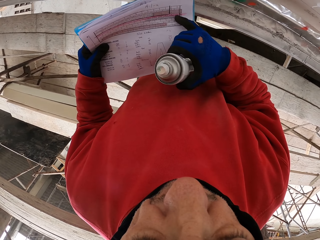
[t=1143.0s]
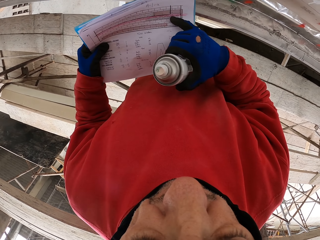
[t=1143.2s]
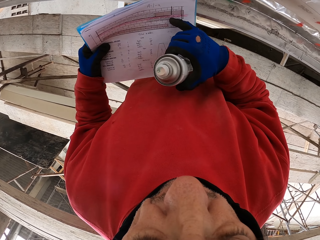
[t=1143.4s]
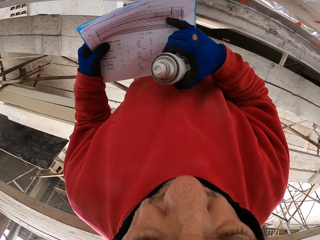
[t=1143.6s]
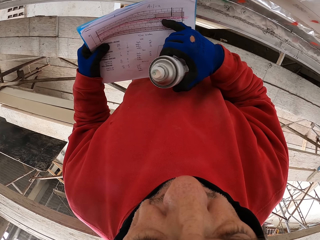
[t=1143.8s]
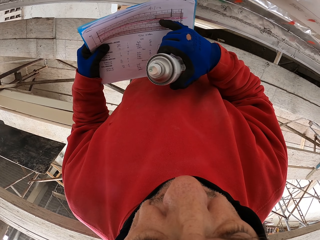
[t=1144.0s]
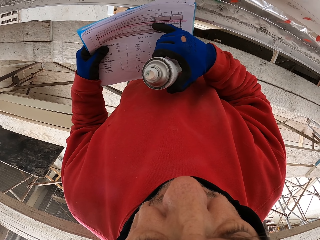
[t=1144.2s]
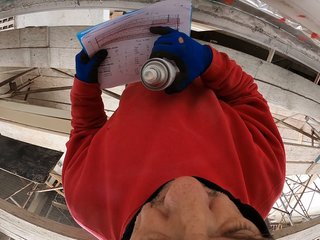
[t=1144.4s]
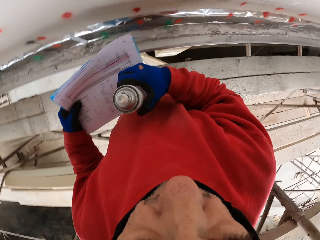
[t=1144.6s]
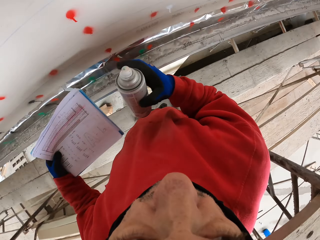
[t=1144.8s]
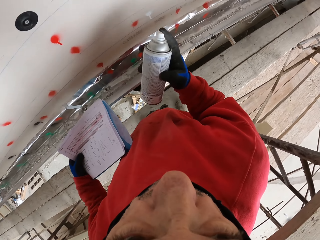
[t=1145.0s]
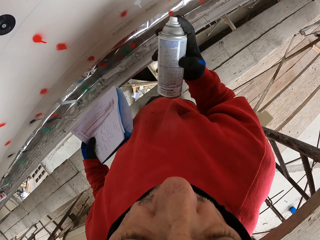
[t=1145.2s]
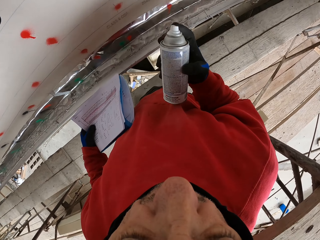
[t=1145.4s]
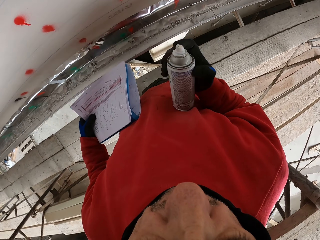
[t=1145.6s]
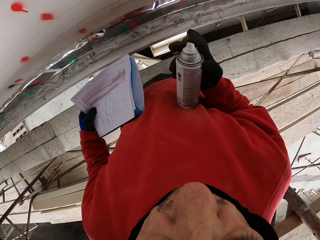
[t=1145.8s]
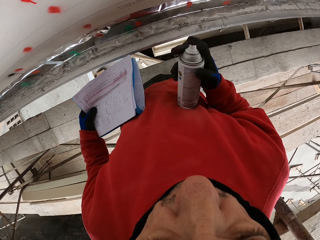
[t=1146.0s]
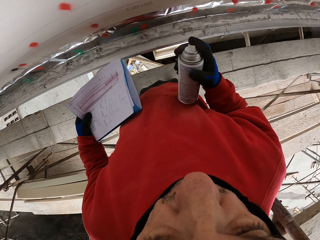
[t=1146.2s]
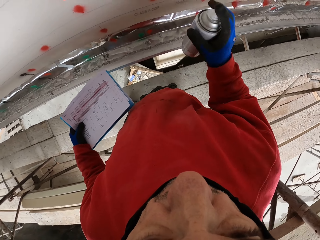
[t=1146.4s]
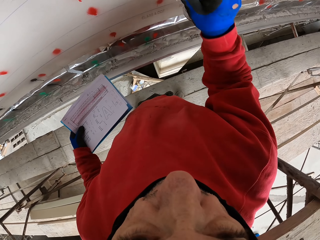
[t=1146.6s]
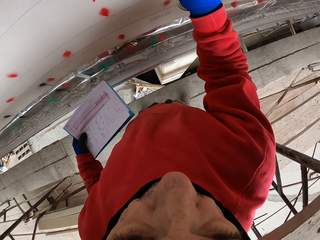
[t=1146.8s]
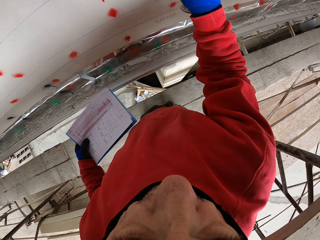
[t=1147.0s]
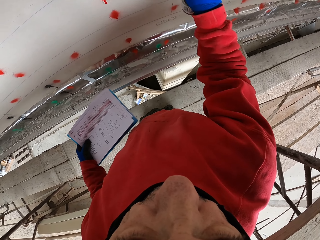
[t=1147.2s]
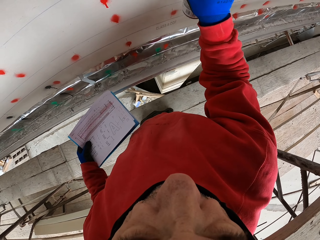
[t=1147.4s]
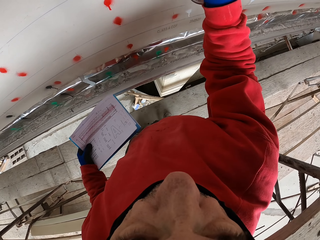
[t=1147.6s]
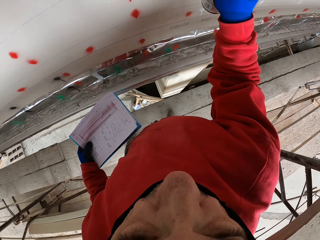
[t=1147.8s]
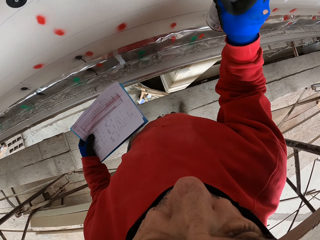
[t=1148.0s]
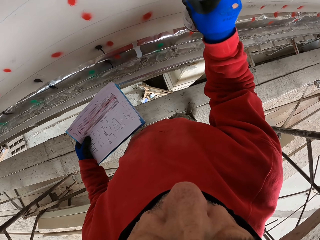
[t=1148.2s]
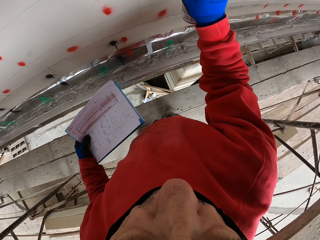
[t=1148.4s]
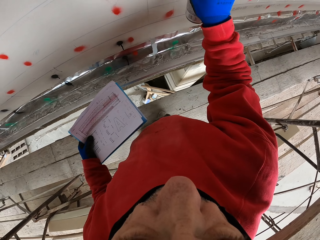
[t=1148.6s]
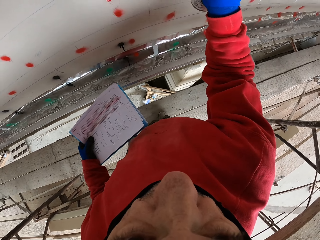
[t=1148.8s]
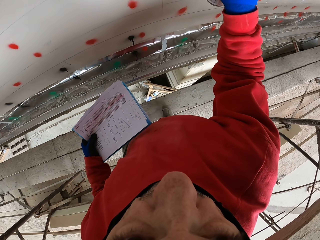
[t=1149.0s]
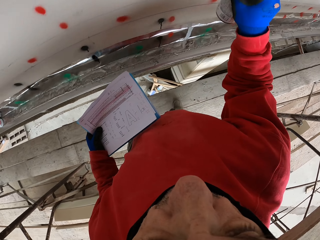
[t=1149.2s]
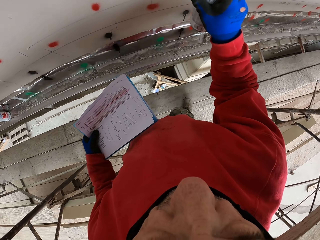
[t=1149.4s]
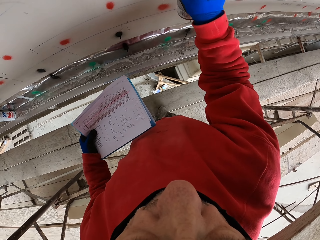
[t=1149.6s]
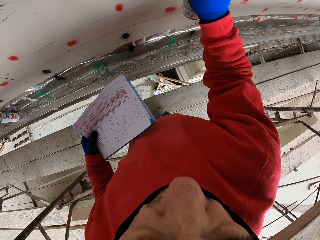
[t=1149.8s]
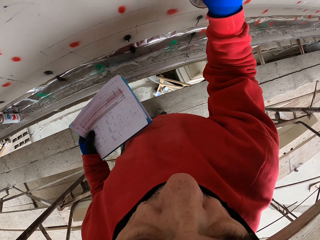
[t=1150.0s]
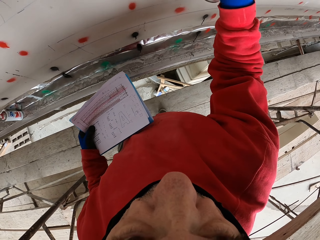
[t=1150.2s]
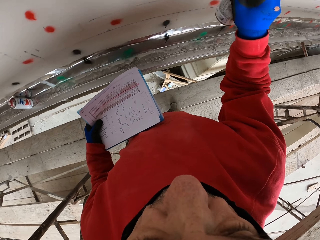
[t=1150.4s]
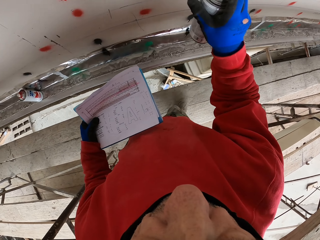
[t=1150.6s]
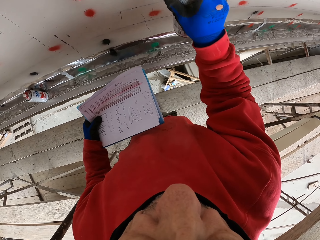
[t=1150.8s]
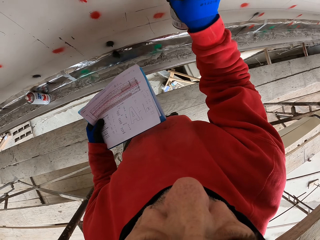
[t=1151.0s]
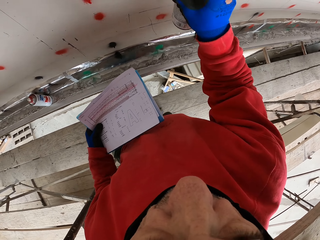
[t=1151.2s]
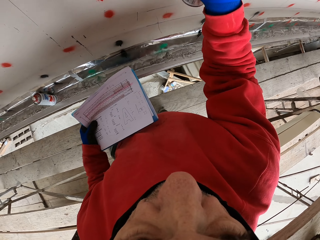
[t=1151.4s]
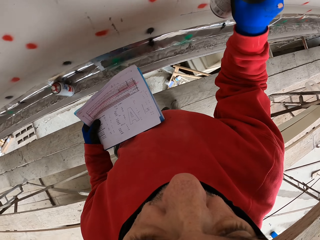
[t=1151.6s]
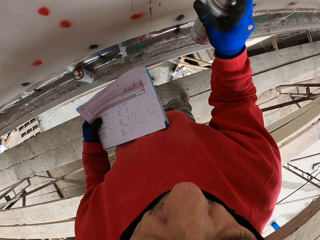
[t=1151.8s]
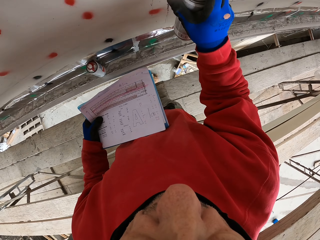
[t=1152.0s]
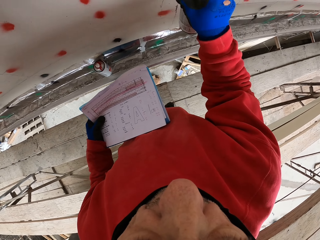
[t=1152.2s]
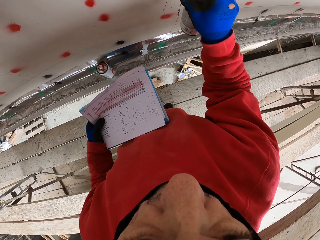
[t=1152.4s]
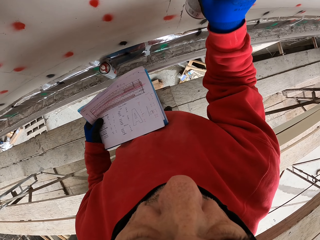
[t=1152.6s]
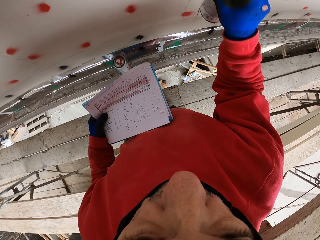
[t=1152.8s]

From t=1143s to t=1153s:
The camera wearer counts. They look at the book. They look around. They walk and spray the wall.

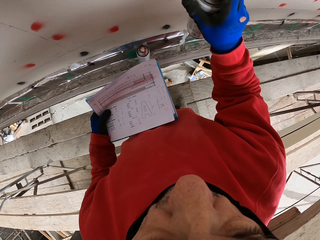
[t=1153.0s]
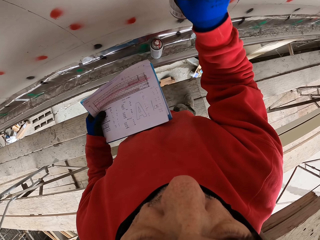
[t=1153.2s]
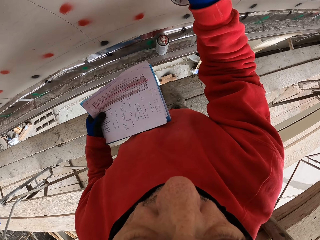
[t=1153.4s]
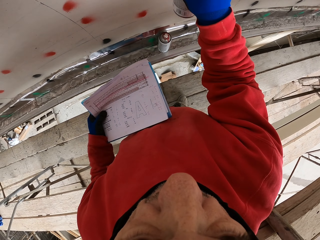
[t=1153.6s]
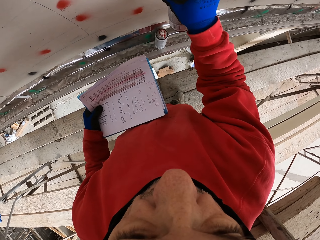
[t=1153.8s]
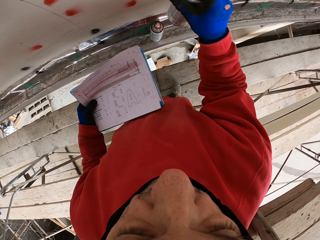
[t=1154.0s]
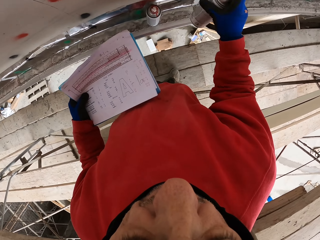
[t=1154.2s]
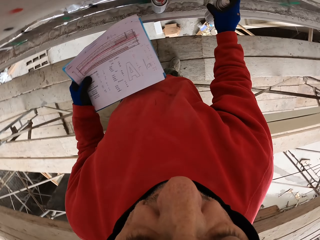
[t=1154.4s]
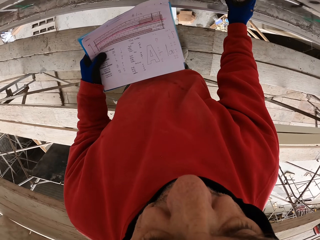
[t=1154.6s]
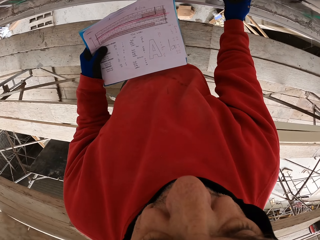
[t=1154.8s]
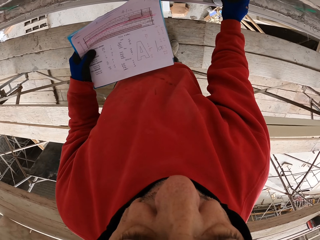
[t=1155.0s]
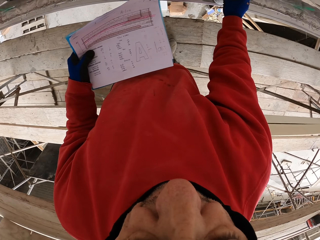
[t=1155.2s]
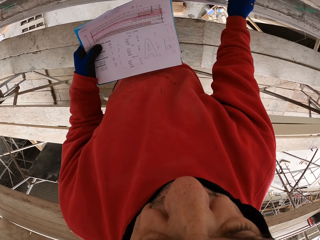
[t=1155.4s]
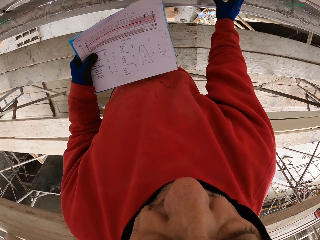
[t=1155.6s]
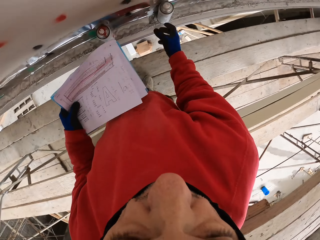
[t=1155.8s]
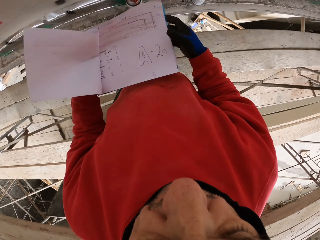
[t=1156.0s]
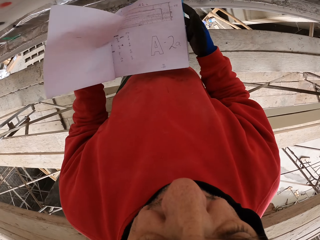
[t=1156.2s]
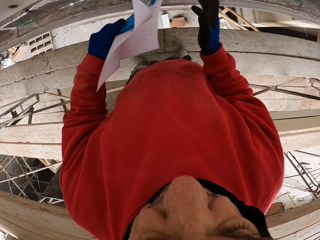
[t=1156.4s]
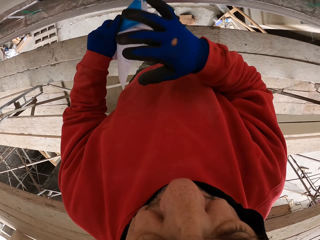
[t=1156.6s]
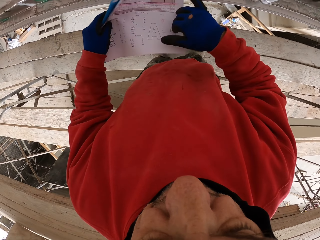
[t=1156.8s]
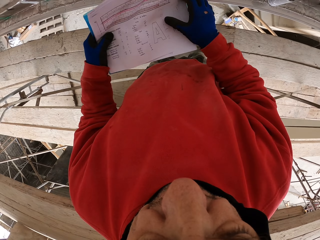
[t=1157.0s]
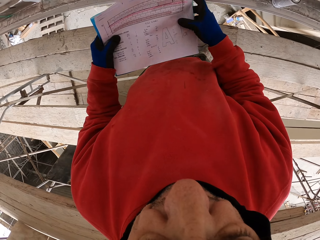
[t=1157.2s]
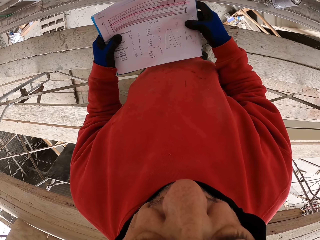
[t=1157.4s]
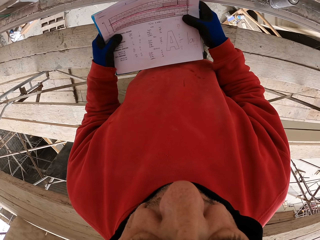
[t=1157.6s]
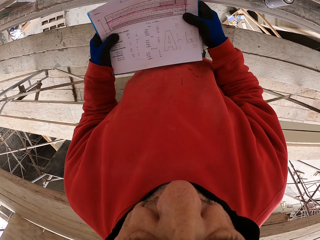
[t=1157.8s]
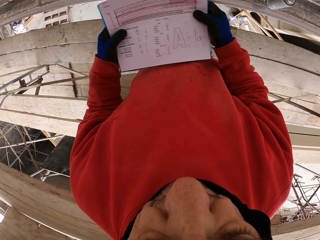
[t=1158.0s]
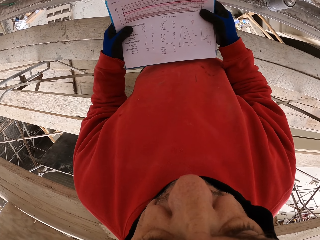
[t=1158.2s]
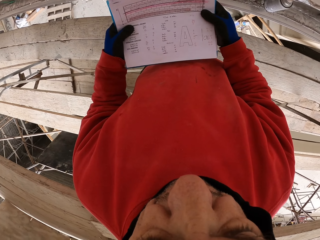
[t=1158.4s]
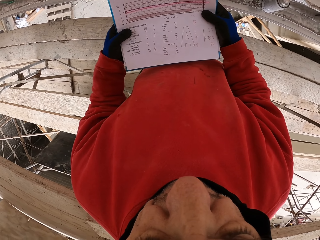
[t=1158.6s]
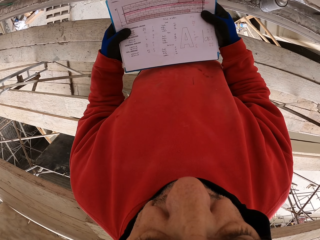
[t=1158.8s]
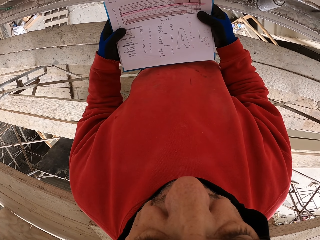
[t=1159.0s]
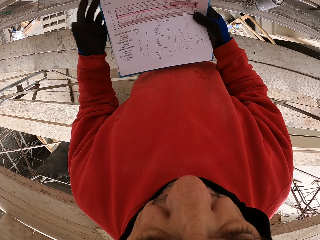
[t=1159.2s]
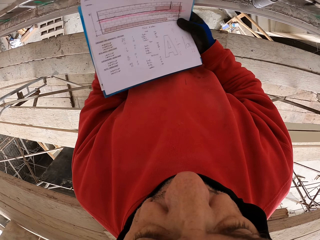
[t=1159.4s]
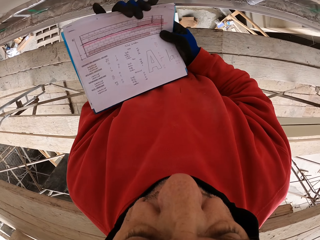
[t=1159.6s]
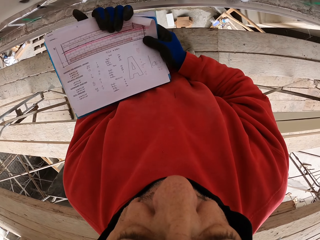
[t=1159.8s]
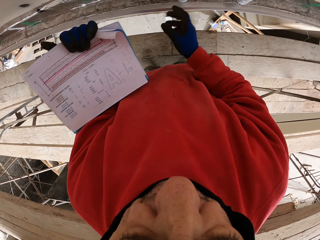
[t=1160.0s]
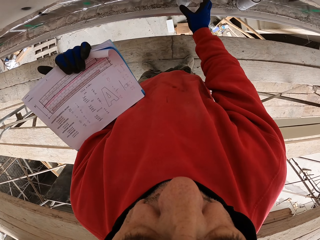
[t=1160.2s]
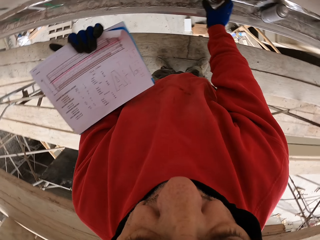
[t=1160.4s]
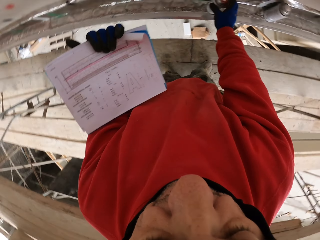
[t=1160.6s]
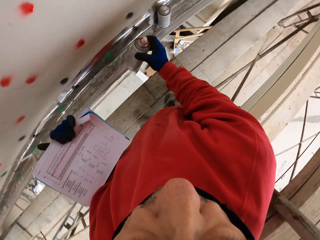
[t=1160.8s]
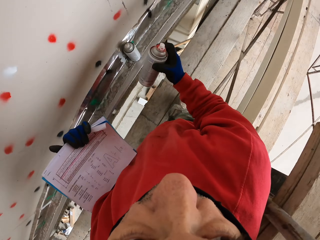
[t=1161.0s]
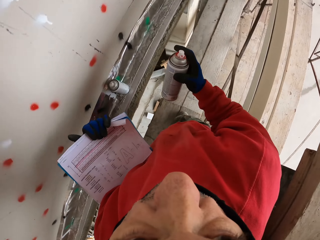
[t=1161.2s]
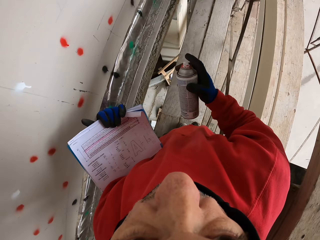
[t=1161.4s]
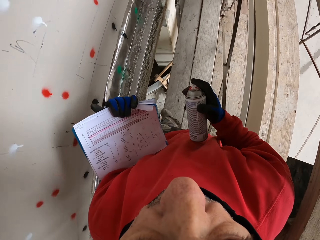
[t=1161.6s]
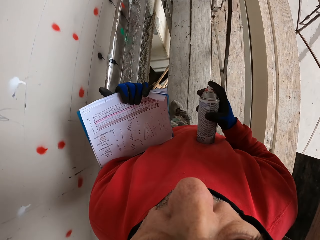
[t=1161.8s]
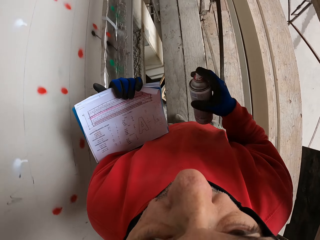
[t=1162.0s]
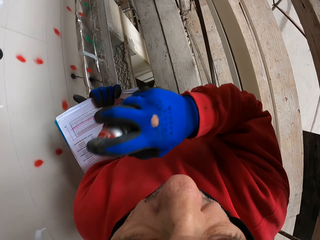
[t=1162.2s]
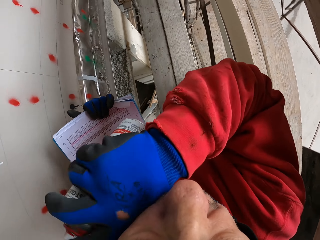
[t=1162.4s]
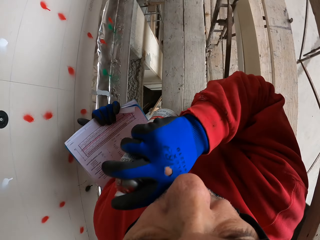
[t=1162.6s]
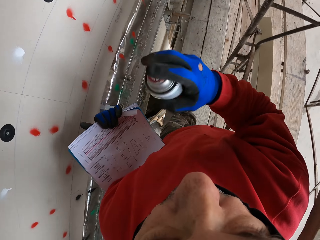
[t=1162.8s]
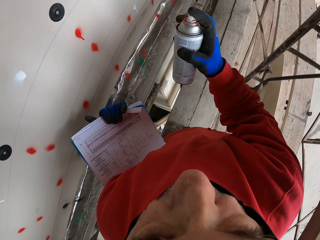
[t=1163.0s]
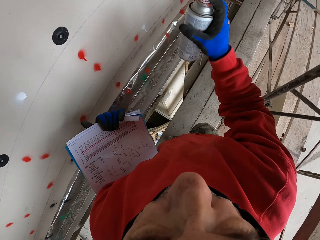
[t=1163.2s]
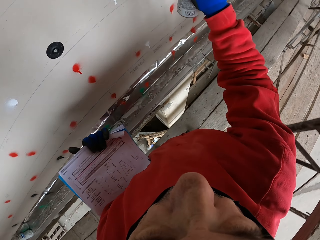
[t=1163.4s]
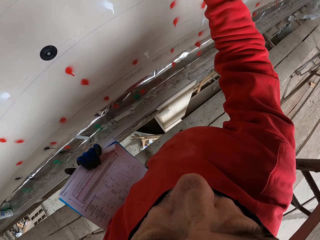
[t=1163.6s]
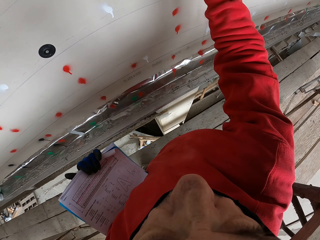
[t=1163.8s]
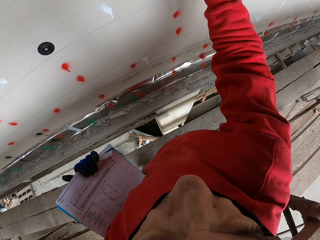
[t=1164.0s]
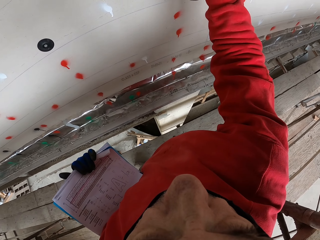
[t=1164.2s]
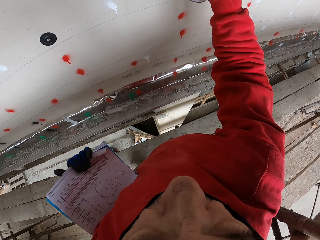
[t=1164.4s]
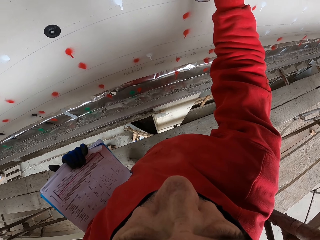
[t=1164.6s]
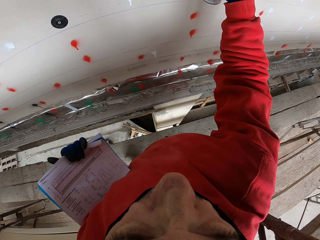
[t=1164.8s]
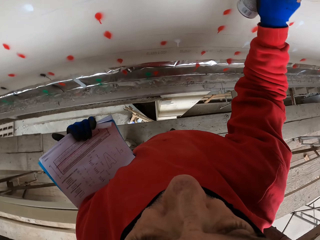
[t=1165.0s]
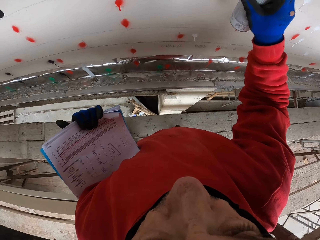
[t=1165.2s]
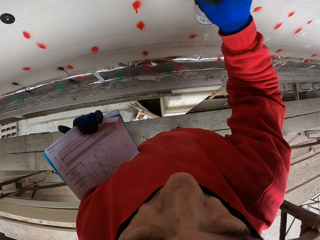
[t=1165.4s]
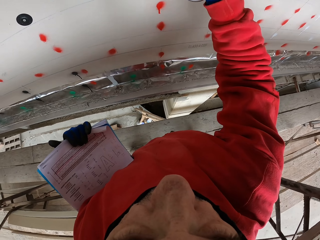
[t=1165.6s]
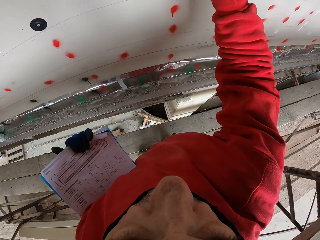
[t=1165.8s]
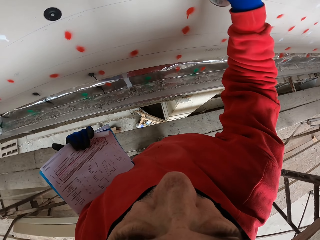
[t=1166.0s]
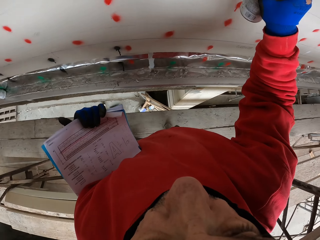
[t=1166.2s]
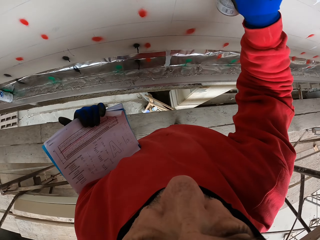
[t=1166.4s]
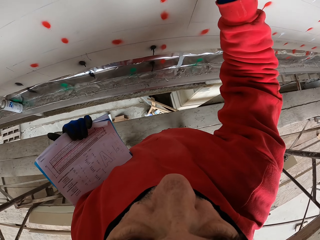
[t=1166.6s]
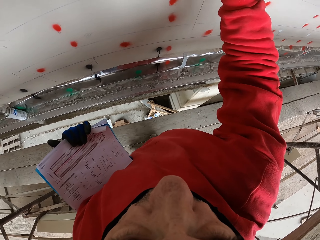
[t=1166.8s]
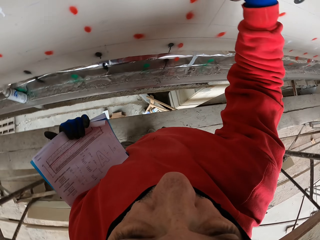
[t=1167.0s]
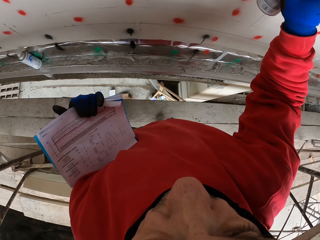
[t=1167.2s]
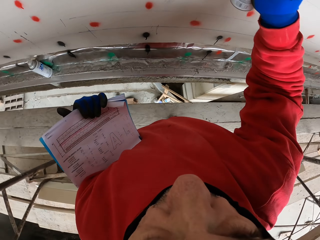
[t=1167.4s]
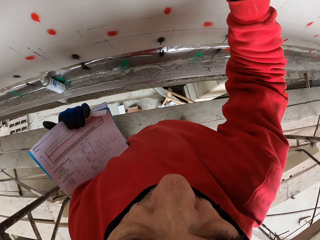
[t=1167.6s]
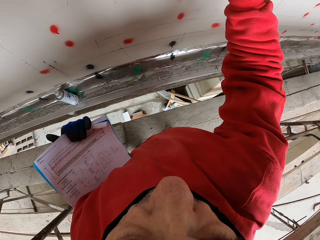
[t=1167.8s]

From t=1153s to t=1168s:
The camera wearer puts the spray can down. They turn the page. They look at the book and hold the book. They look around and pick up the spray can. They walk around the corridor. They walk again and wipe the mouth. They touch the nose. They walk and spray the wall.
